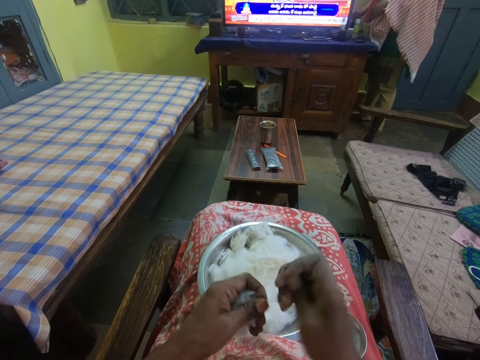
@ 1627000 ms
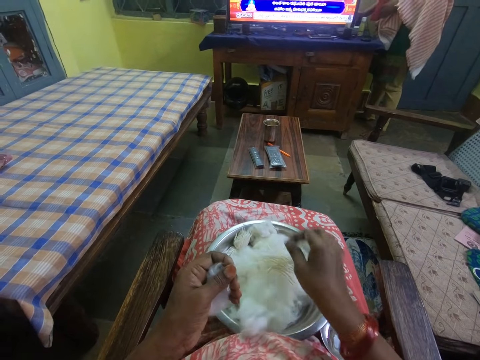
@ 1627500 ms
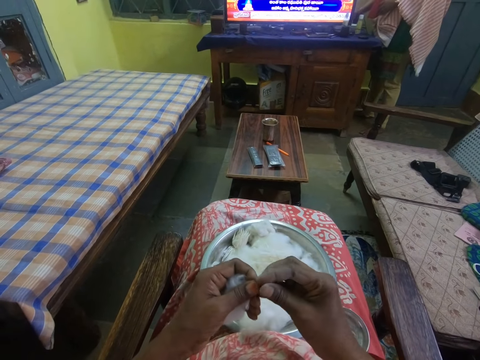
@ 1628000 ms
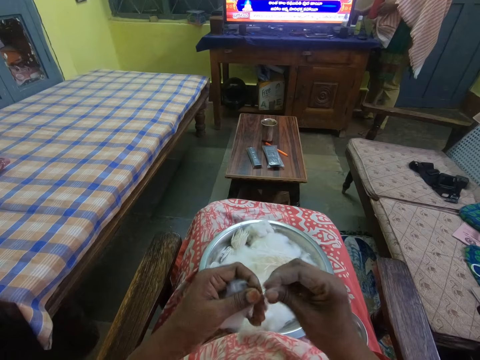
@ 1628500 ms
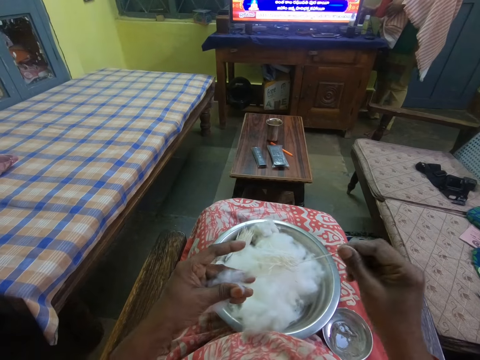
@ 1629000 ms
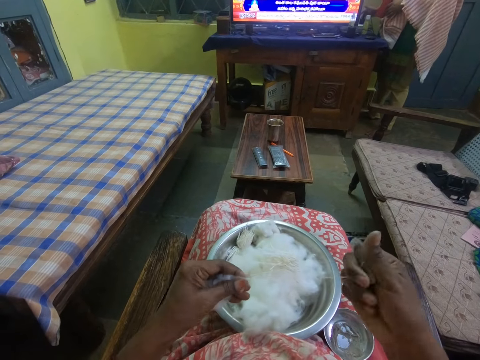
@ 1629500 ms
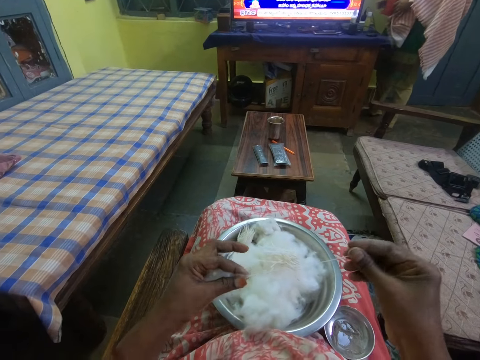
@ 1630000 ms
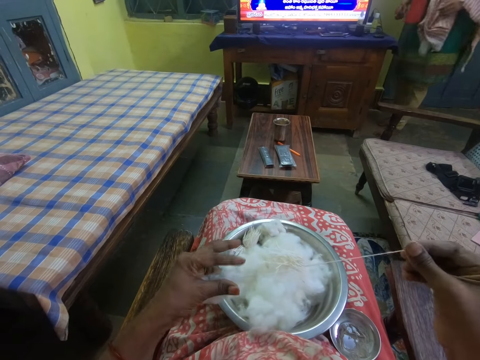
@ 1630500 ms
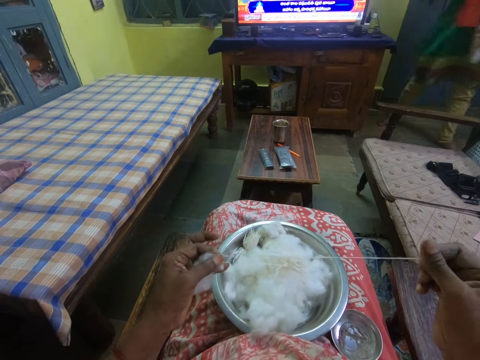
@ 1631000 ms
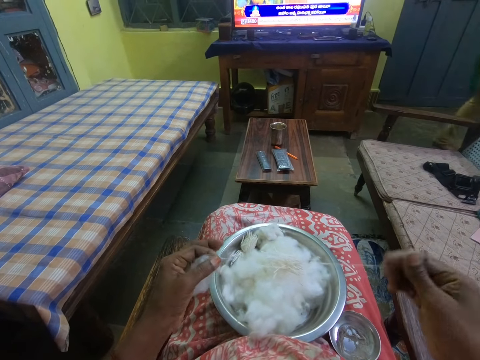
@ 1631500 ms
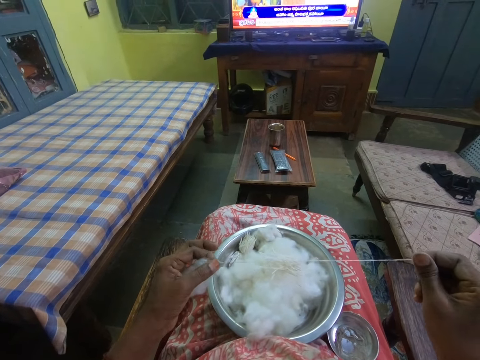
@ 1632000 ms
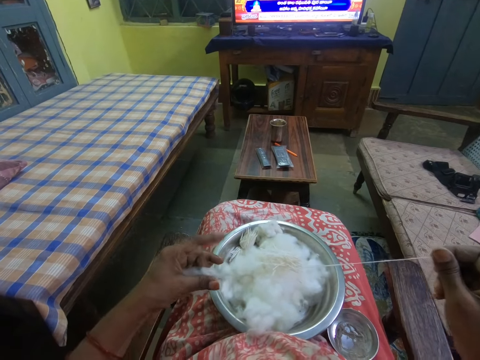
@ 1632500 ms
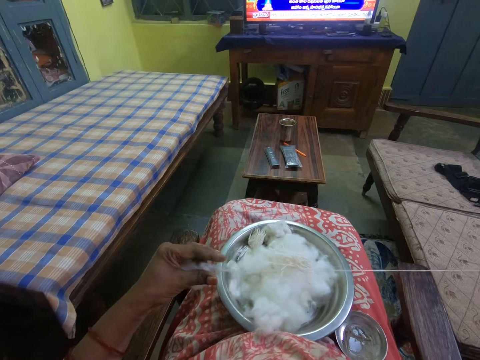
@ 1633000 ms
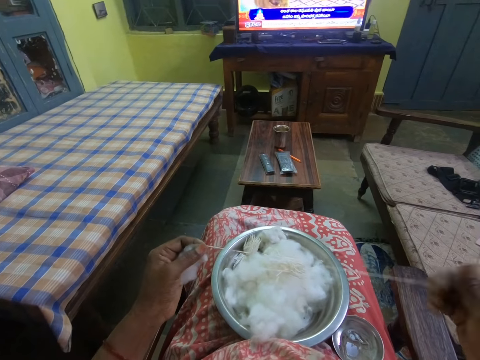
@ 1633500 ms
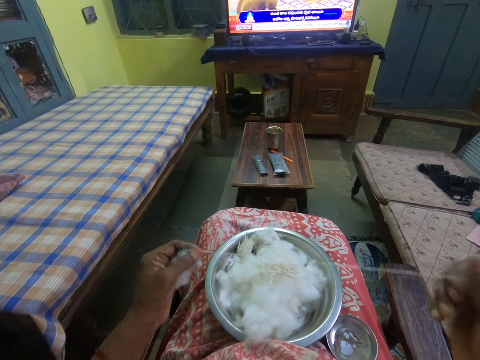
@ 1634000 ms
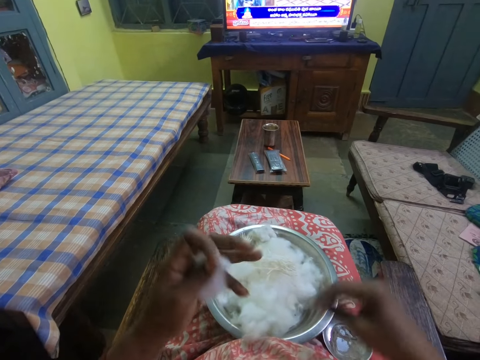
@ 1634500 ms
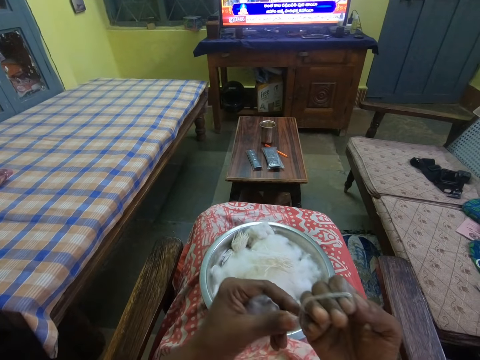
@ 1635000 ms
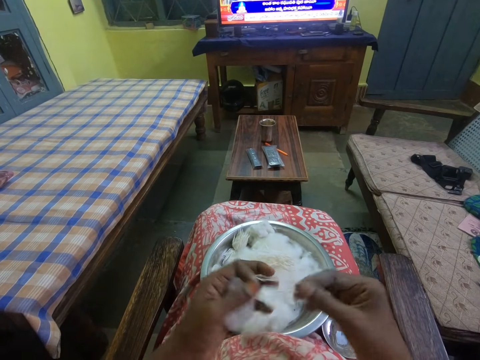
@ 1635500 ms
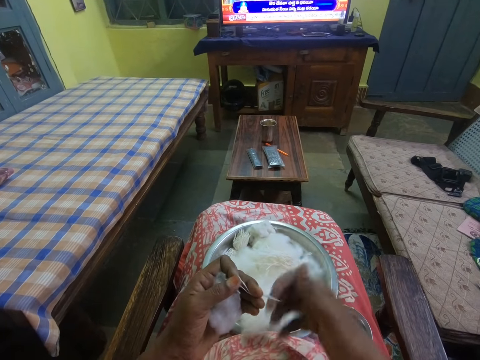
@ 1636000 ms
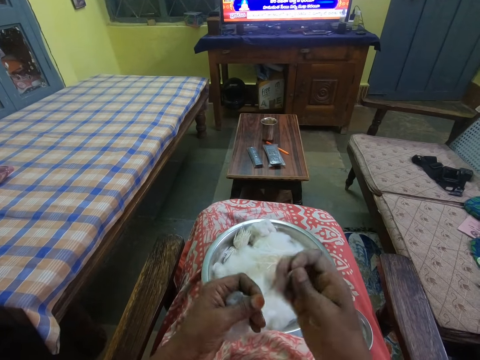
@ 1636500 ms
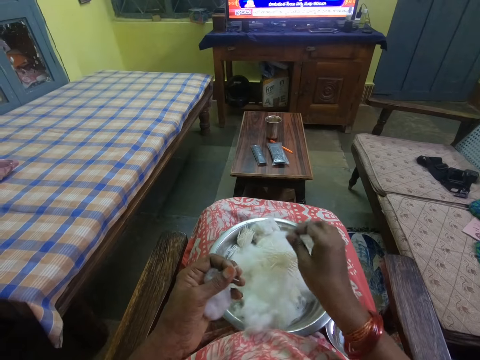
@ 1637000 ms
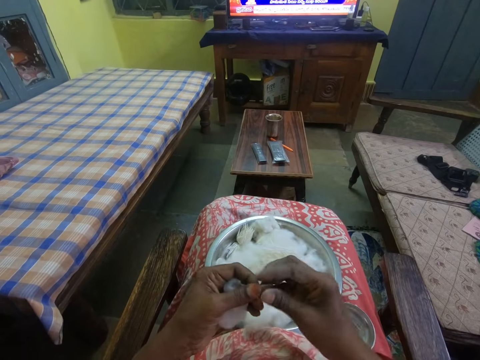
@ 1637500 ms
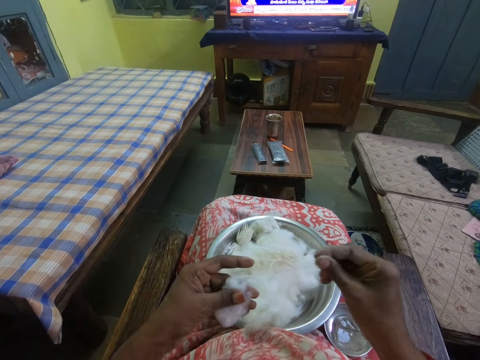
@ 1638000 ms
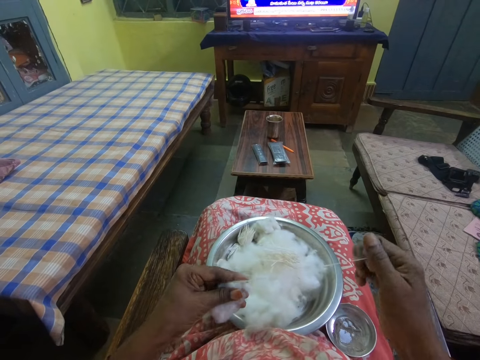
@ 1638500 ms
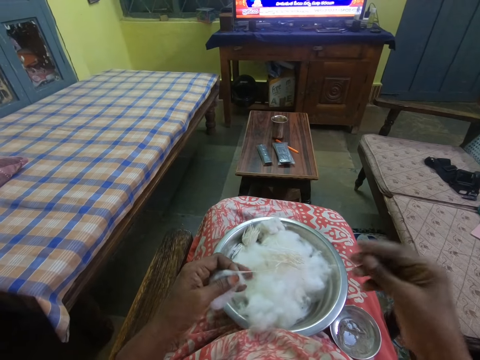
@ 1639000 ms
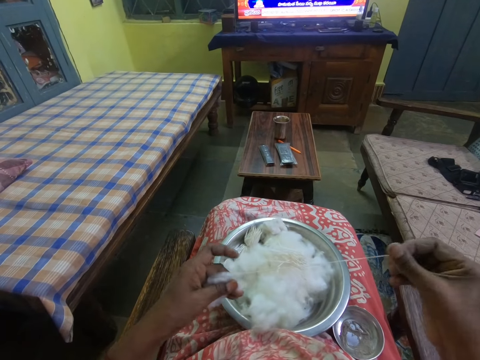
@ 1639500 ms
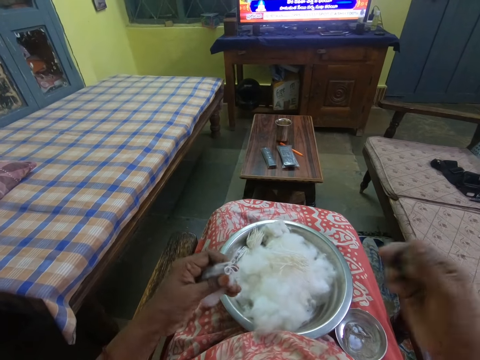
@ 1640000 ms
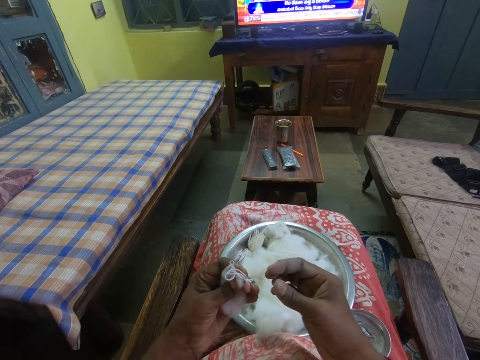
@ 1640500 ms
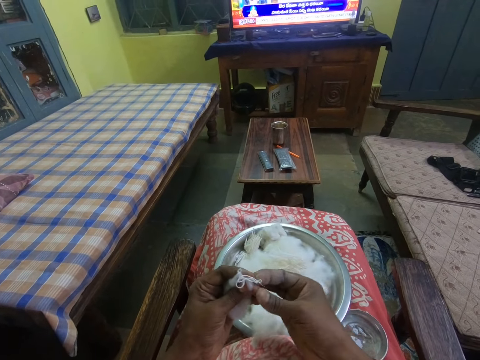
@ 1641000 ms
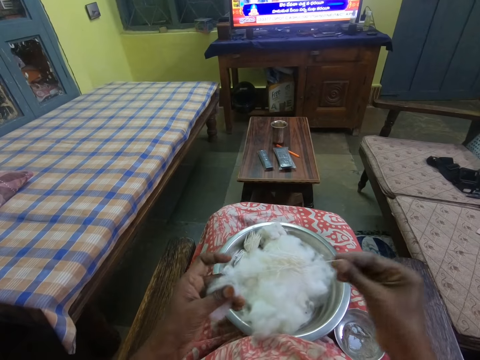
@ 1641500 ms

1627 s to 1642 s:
The camera wearer cuts the string. She places the string in the bowl and pulls the cotton string. She folds the cotton string in the hand. She cuts the cotton with her hands. She drops the thread in the bowl. She pulls the thread from the cotton and rolls the cotton with her hands.

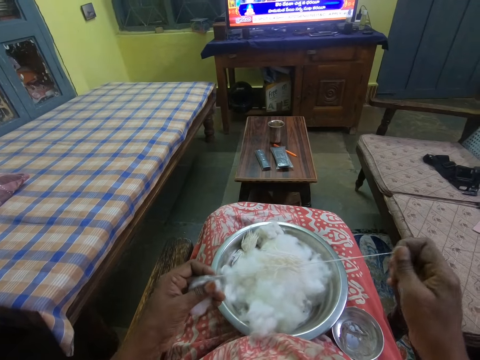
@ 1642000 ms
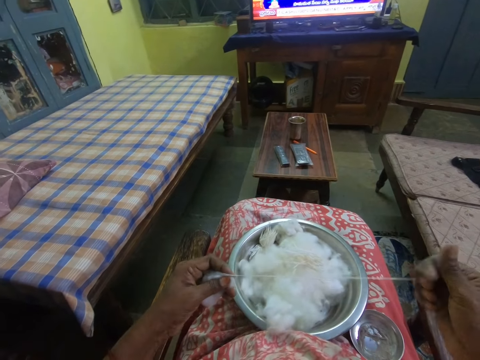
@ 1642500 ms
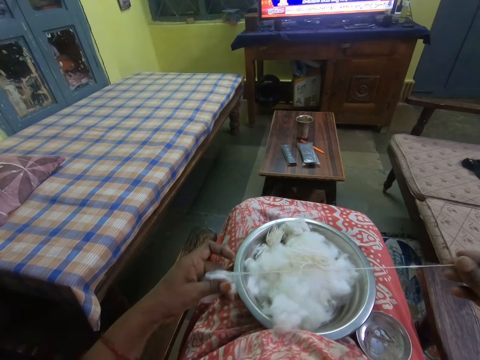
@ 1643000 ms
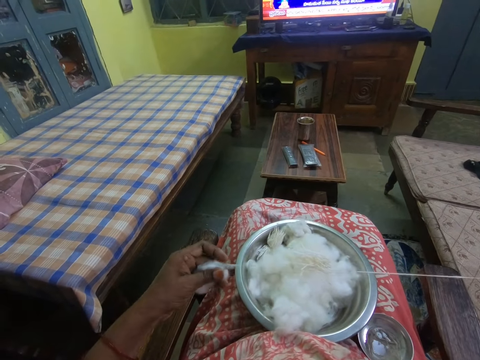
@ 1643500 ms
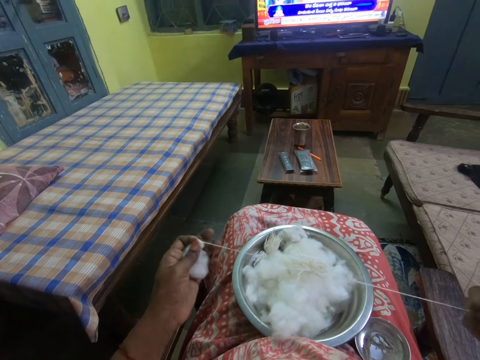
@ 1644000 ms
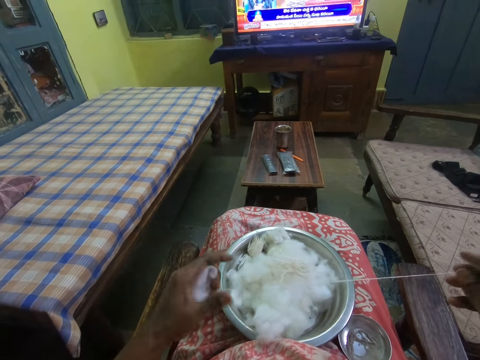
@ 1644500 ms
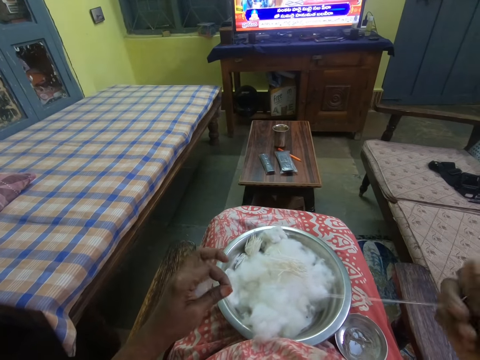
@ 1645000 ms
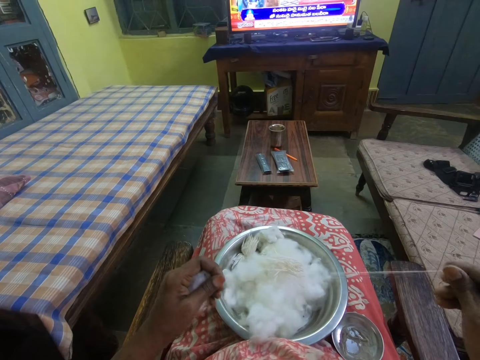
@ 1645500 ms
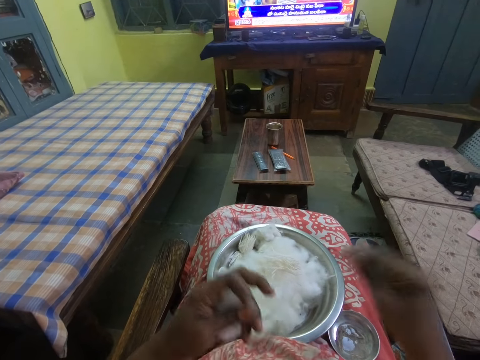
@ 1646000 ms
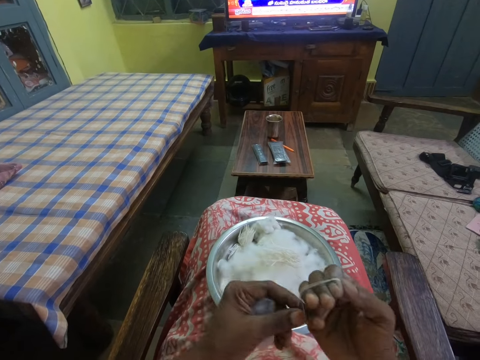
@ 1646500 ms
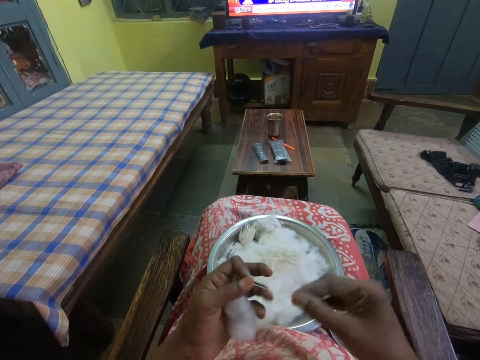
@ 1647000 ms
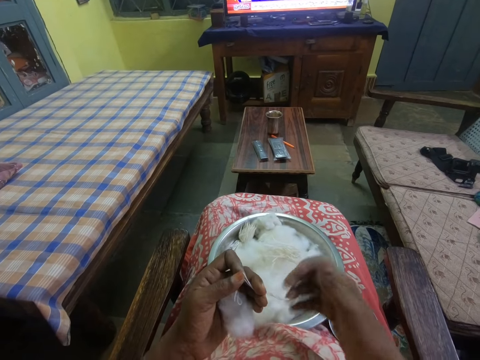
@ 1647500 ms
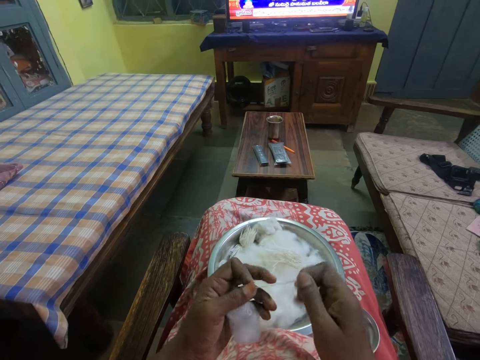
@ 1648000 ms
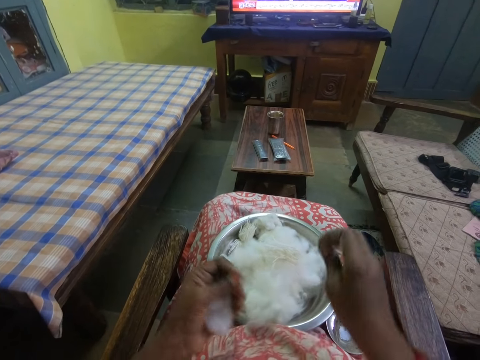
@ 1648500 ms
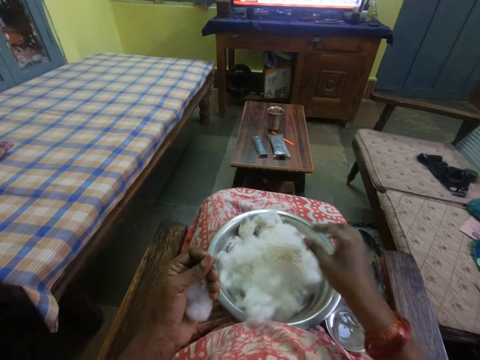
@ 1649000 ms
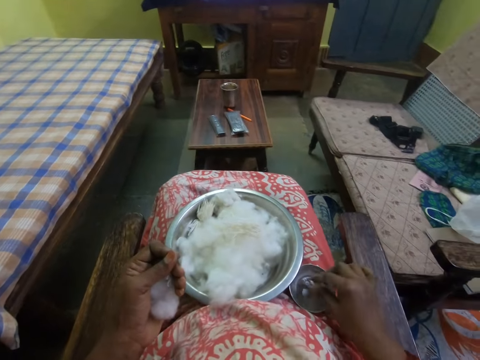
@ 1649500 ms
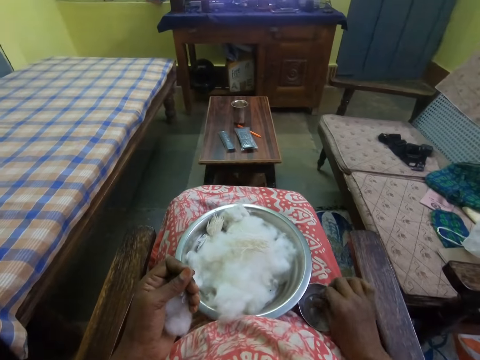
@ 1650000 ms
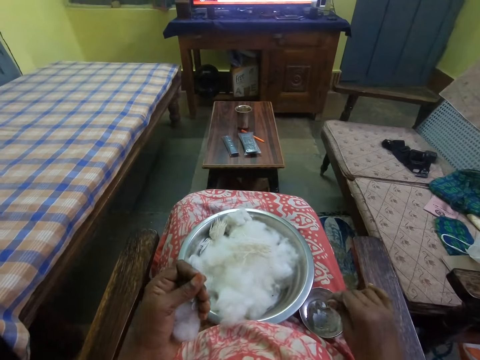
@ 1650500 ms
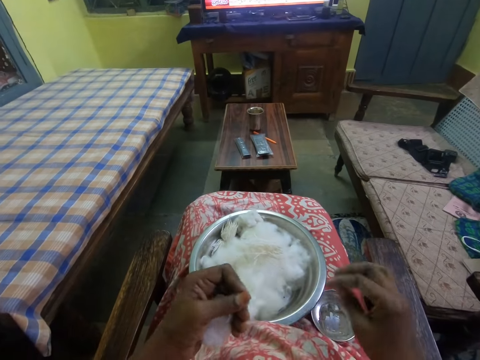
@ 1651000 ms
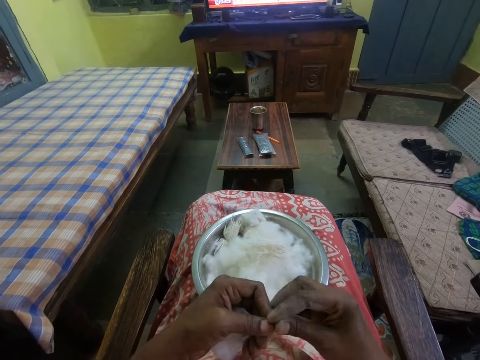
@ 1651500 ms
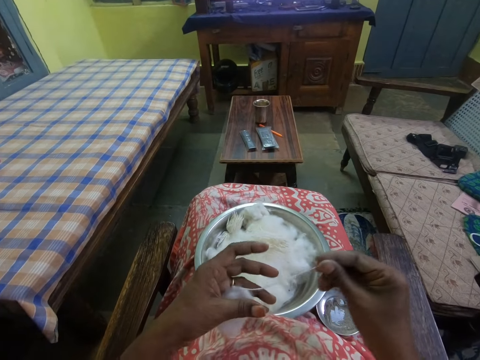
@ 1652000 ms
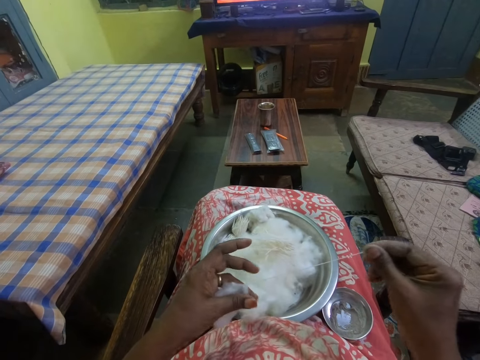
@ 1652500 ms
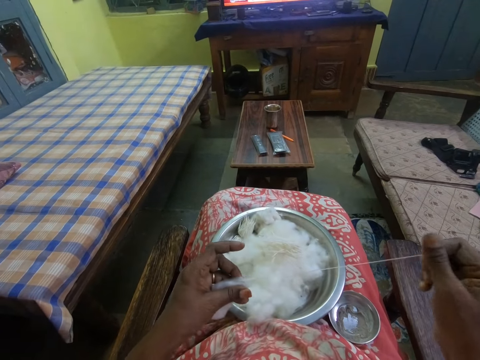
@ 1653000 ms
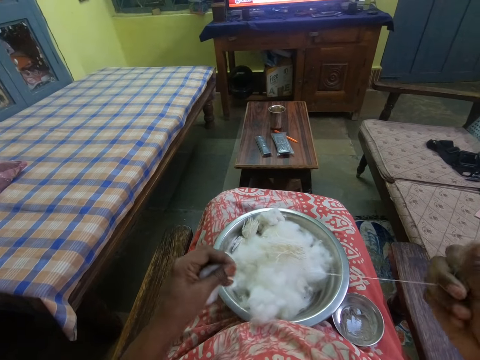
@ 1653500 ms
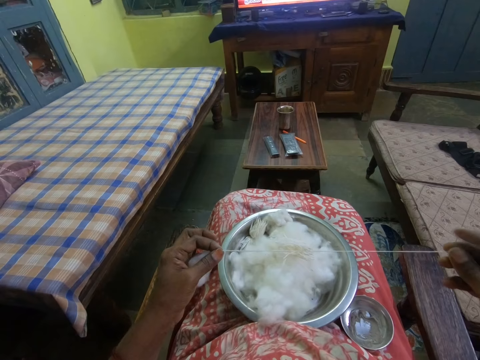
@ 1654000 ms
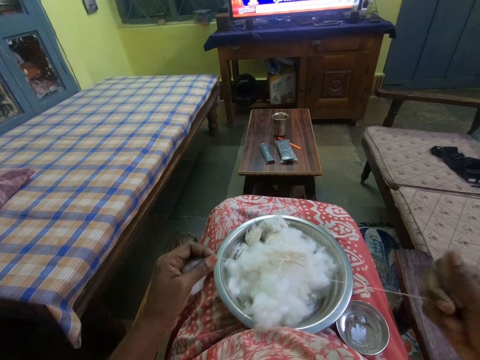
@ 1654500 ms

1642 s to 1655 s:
The camera wearer twists the thread. She cuts the cotton with her hands. She drops the thread in the bowl. She dips her fingers inside the oil. She rolls the cotton with her hands. She pulls the thread from the cotton.
